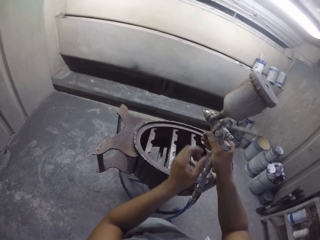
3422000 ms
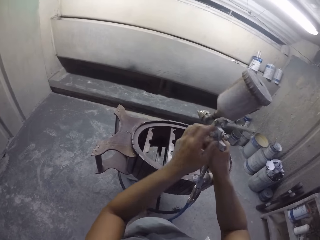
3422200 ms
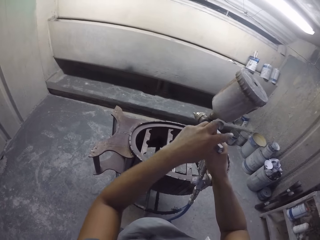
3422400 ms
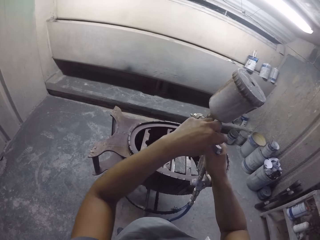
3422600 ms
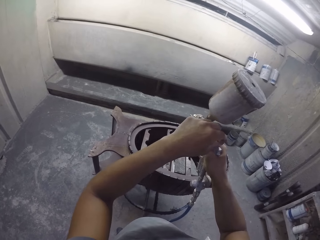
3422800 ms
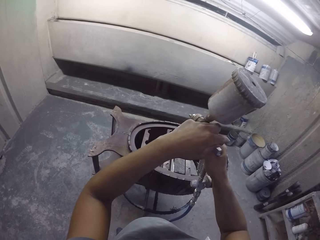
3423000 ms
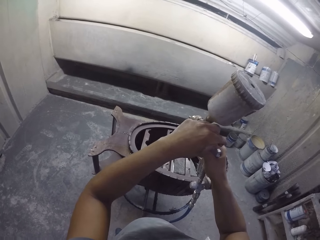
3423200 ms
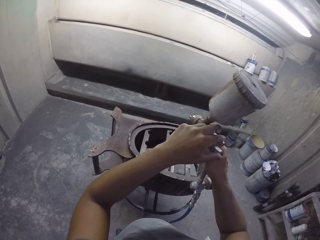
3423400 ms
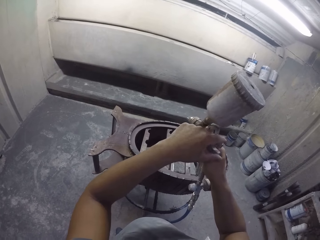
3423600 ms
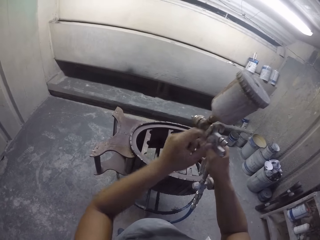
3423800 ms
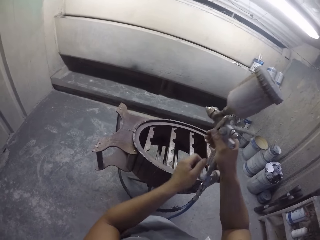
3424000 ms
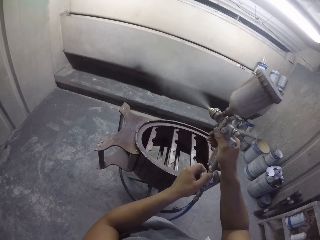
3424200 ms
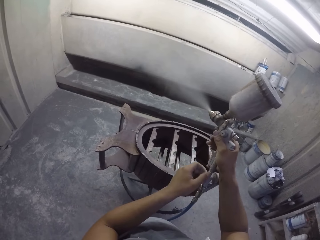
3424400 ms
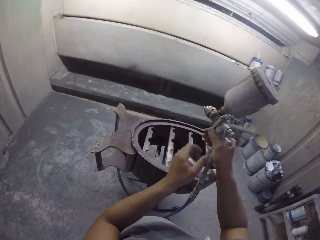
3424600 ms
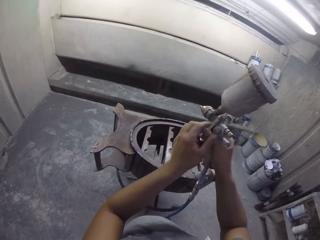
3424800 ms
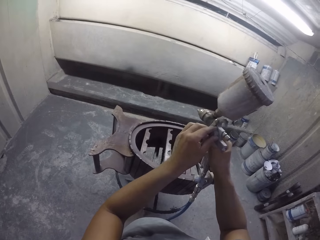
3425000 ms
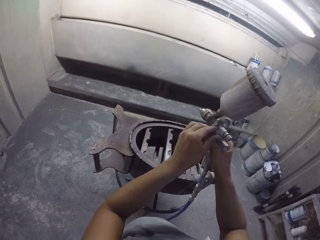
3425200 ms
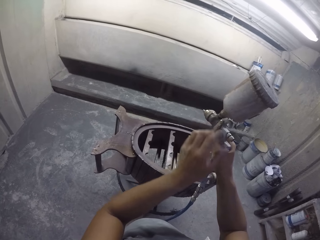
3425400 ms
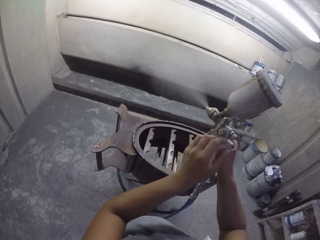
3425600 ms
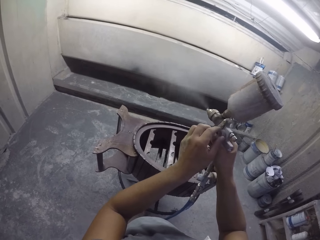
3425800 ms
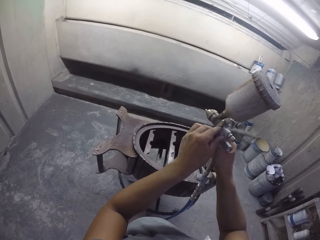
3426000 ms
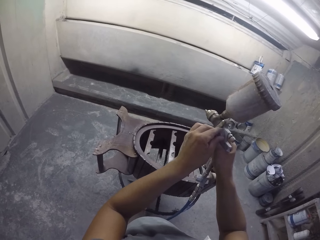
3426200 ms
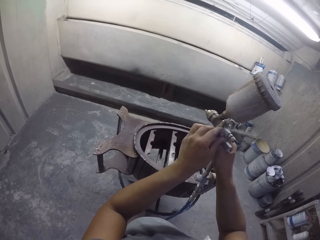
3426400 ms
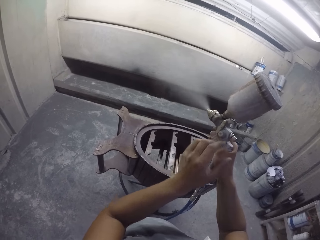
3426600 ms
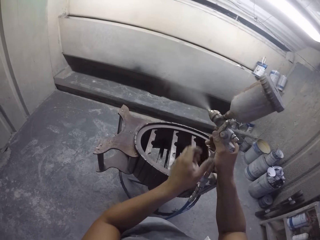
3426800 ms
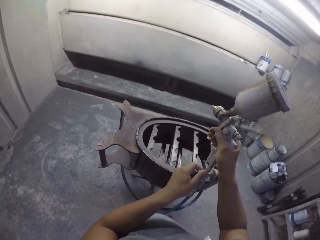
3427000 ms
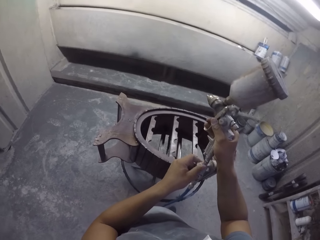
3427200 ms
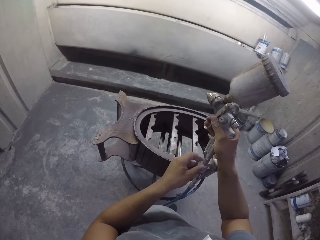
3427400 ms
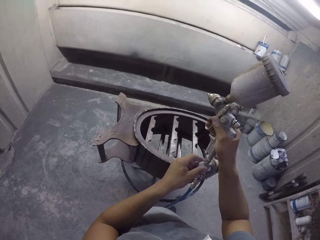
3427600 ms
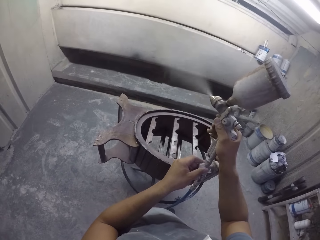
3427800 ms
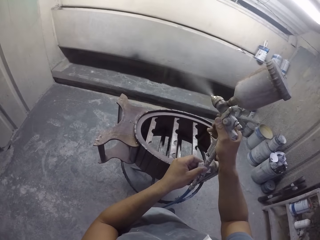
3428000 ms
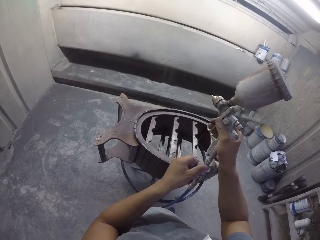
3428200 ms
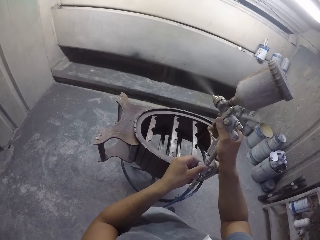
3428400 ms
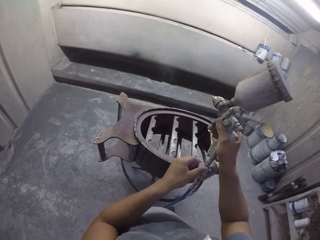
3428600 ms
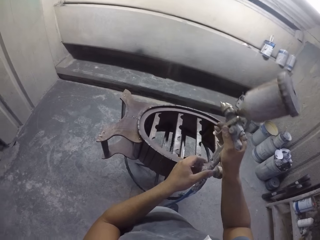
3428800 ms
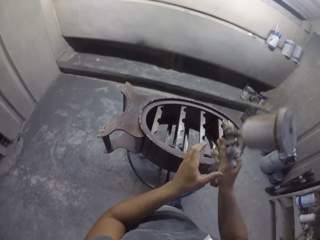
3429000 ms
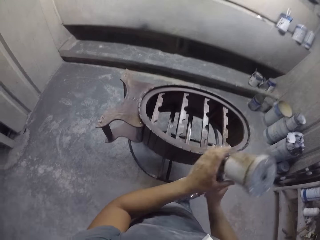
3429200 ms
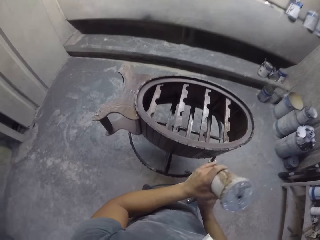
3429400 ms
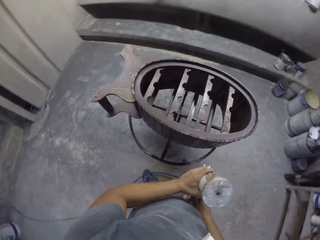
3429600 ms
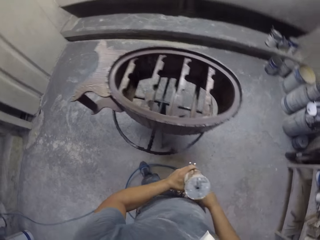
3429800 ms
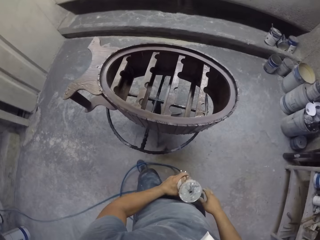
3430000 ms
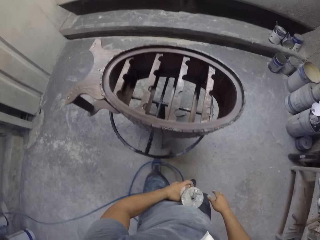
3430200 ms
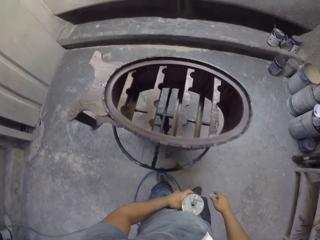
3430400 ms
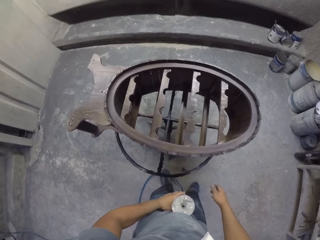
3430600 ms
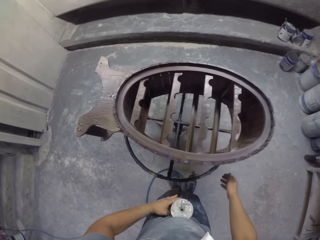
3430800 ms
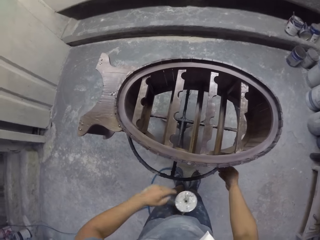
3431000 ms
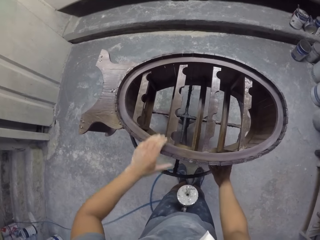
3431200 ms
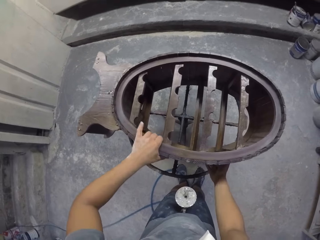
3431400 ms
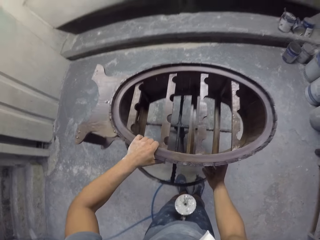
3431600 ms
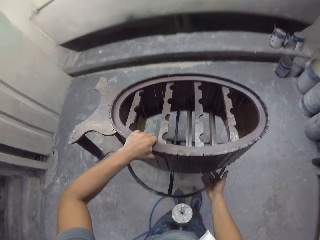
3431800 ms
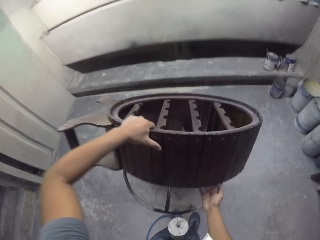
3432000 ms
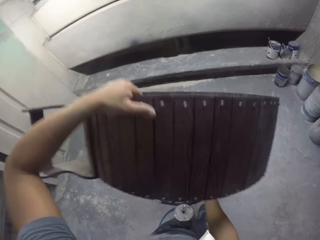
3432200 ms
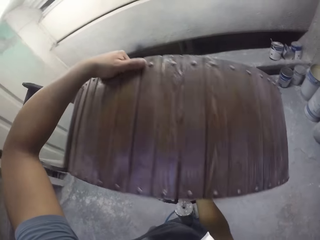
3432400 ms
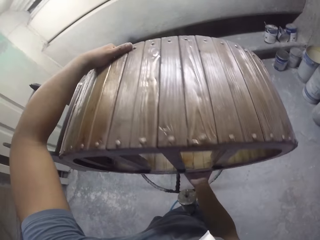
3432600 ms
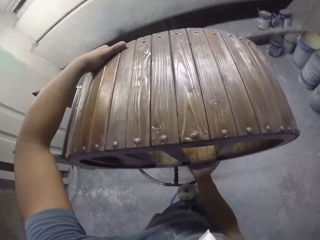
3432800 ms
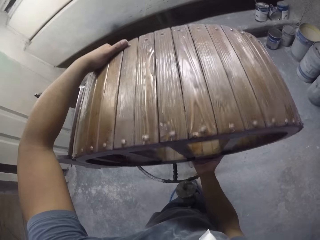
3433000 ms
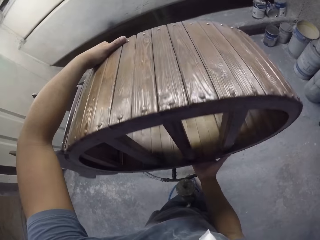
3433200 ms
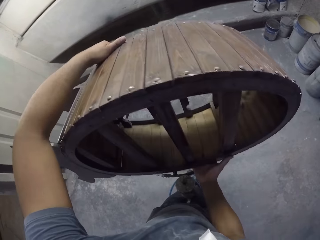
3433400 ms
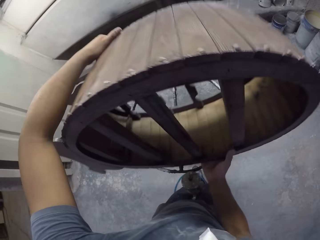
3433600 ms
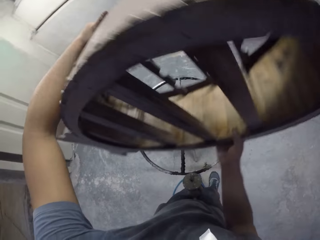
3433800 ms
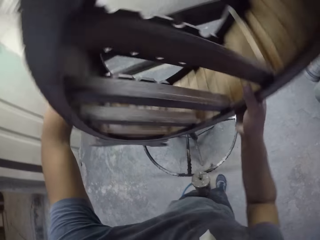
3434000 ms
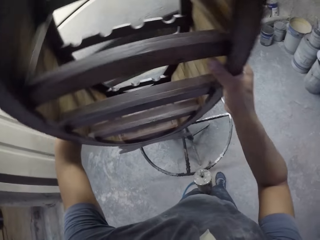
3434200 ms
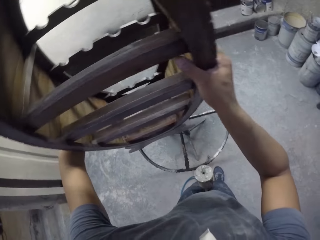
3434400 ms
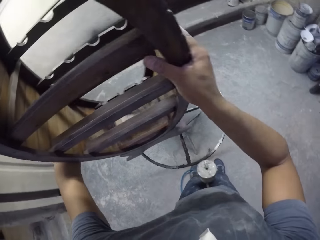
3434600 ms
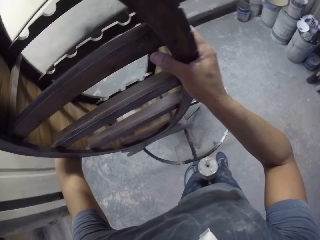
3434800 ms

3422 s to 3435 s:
The camera wearer sprays paint in the room with a paint spray gun. They adjust the paint spray gun with the left hand. They spray paint in the room with the paint spray gun. They adjust the paint spray gun with the left hand. They spray paint in the room with the paint spray gun. They lift a wooden stand with both hands in the room and turn the furniture.

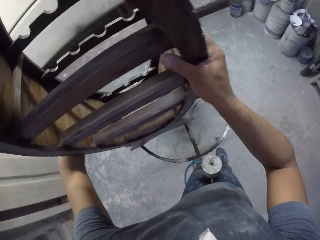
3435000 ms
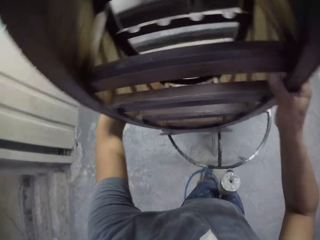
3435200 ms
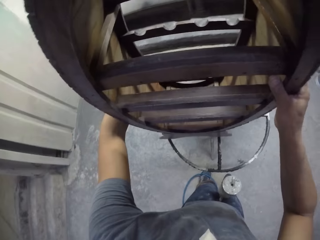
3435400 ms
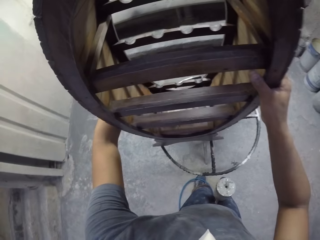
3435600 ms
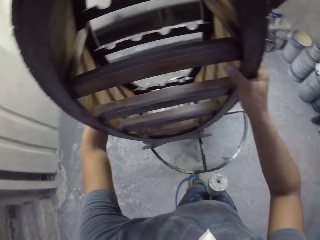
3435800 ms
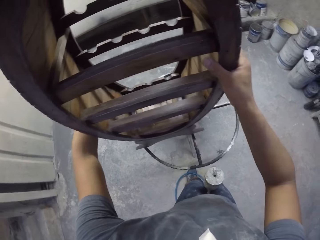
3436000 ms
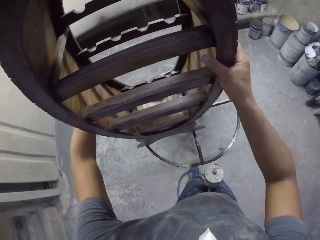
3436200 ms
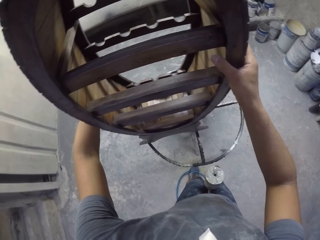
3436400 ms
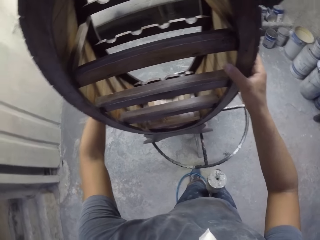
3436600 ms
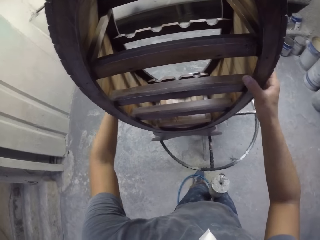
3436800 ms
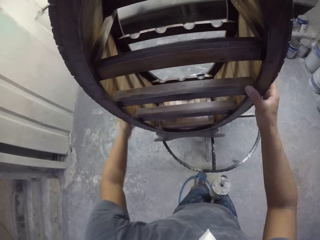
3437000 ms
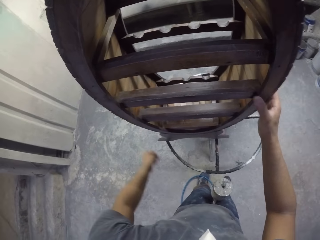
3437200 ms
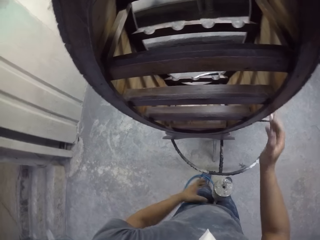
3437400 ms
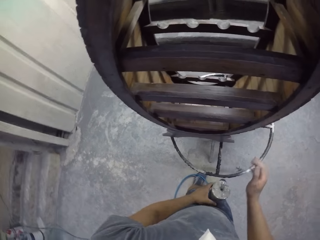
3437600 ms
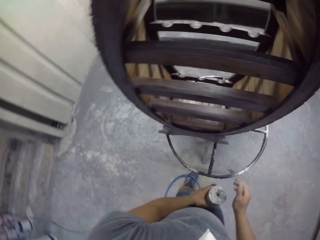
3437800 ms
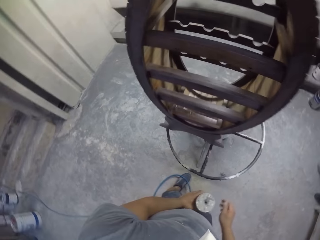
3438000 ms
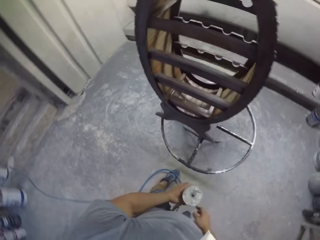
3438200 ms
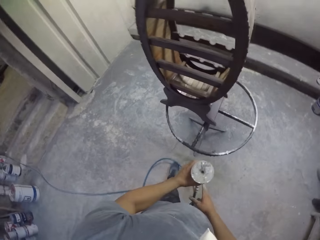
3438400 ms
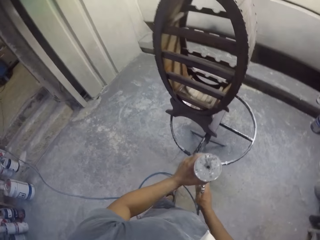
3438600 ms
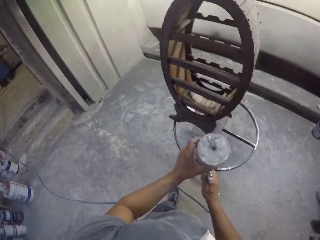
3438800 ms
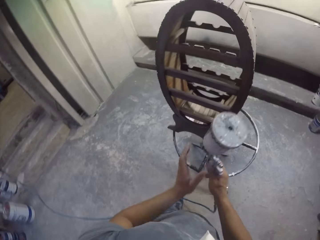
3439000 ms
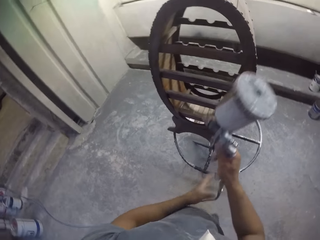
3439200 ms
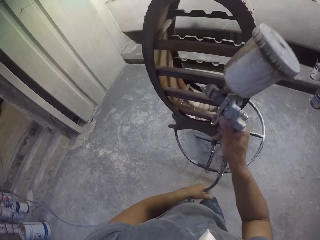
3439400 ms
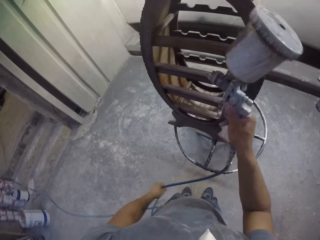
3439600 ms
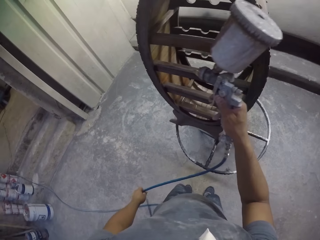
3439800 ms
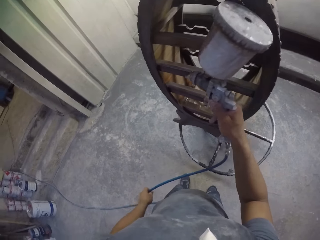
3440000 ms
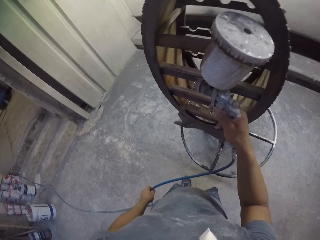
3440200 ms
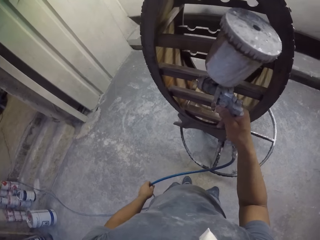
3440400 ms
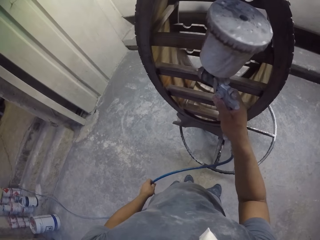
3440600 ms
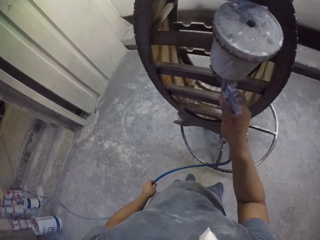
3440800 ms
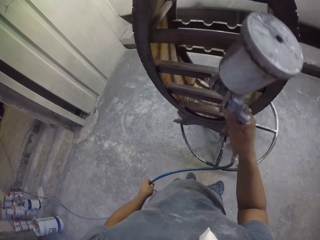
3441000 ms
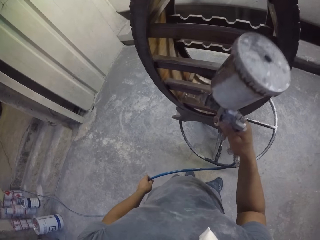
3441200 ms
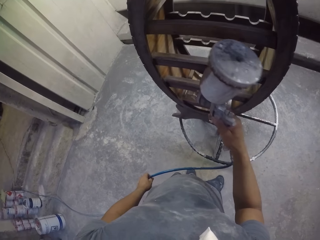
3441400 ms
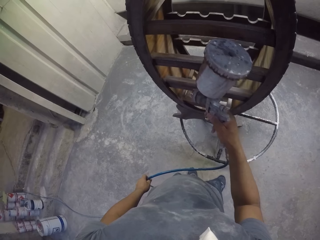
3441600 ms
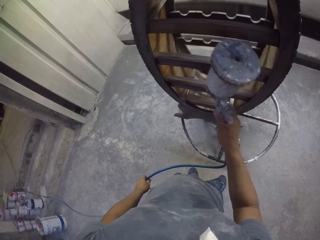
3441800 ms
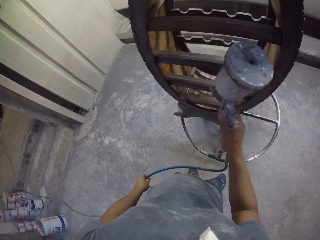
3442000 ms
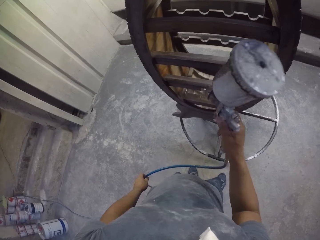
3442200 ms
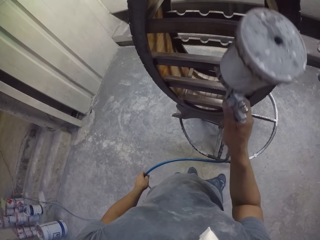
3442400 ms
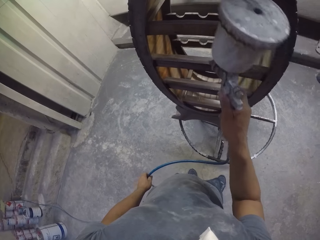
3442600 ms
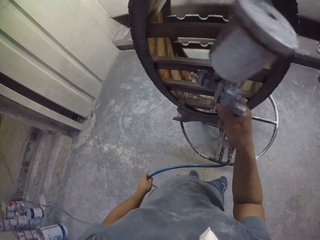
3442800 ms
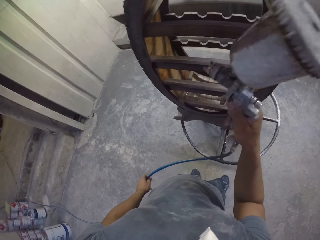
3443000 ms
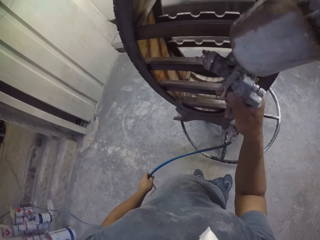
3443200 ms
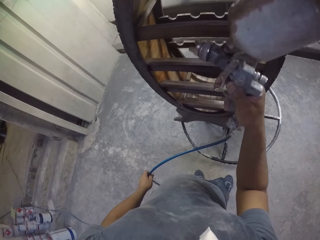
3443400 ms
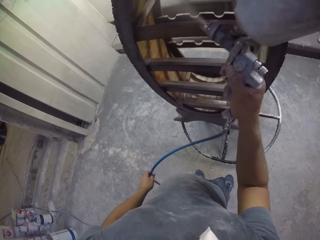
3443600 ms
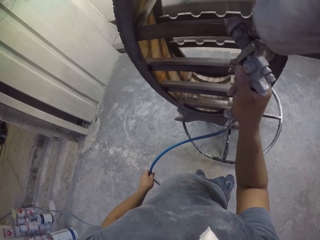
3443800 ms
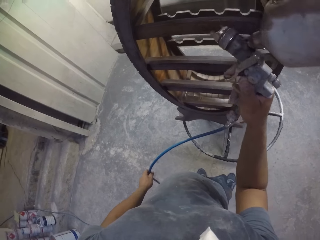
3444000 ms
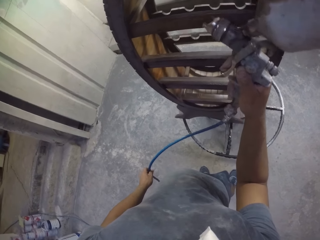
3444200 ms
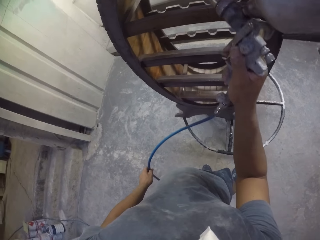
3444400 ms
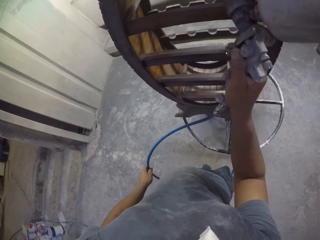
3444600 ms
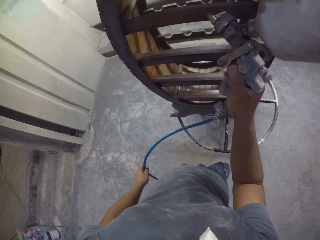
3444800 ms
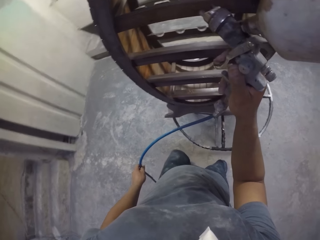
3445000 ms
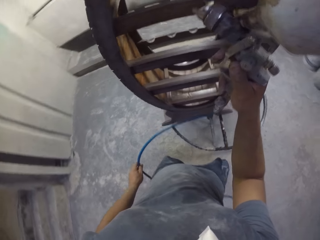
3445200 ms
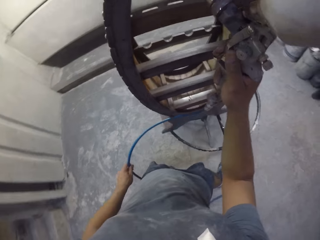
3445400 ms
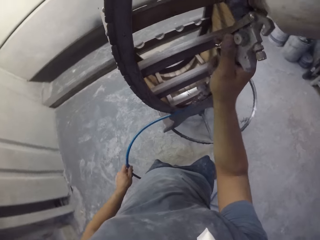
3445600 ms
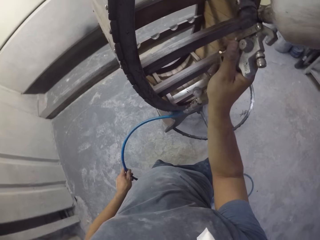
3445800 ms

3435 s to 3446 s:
The camera wearer places a wooden stand on a metallic stand. They hold a paint spray gun with both hands in the room. They spray paint on the wooden stand with the paint spray gun. They spray the furniture with the spray paint gun.
